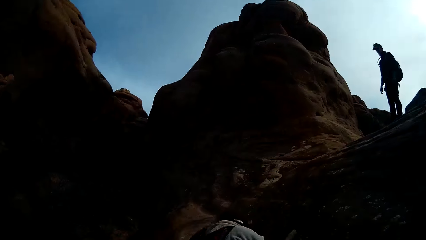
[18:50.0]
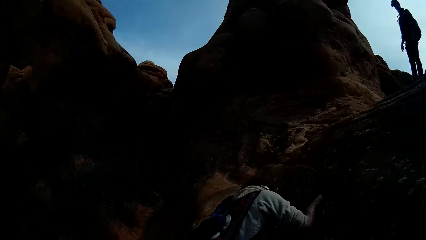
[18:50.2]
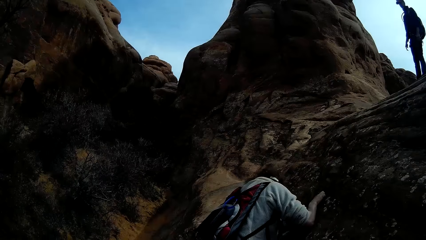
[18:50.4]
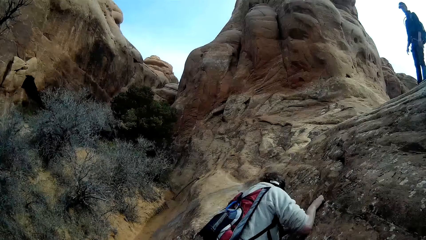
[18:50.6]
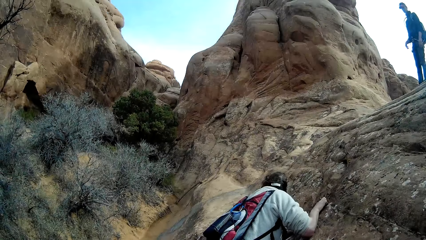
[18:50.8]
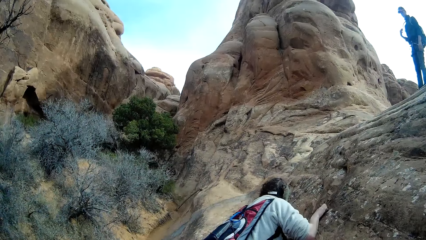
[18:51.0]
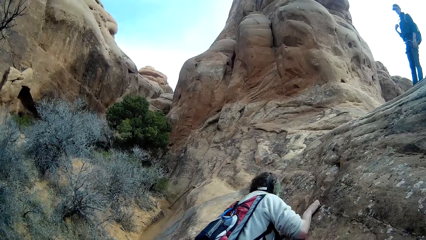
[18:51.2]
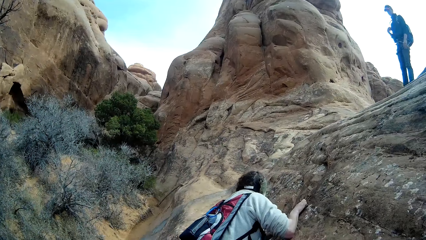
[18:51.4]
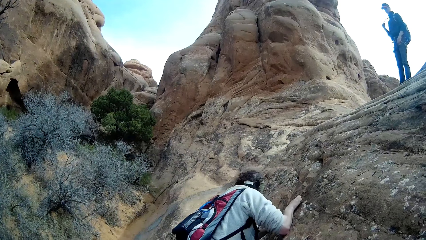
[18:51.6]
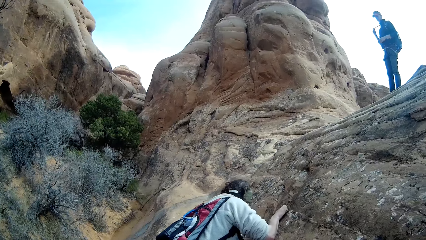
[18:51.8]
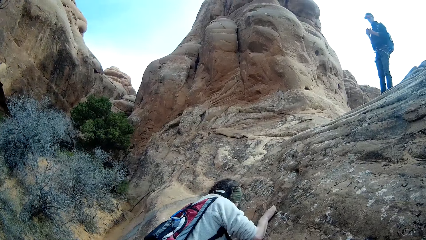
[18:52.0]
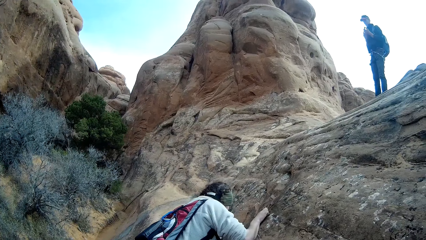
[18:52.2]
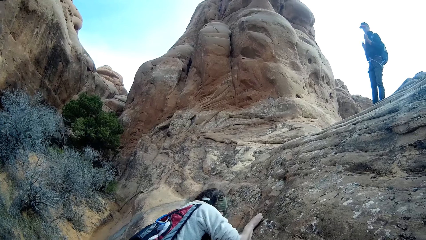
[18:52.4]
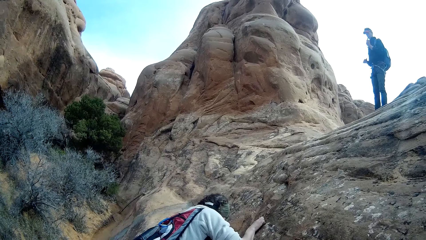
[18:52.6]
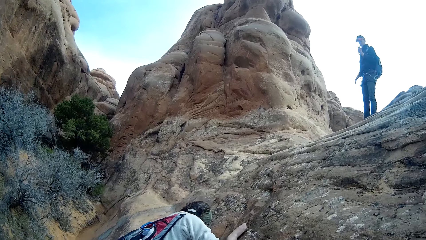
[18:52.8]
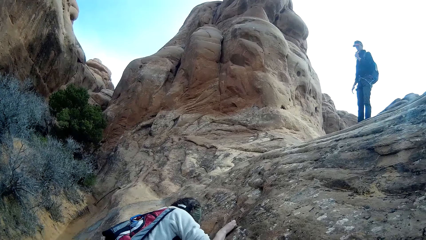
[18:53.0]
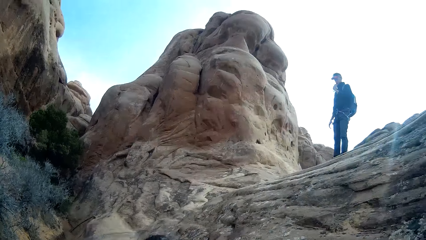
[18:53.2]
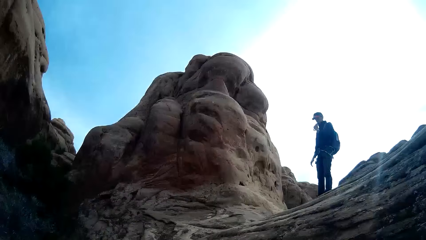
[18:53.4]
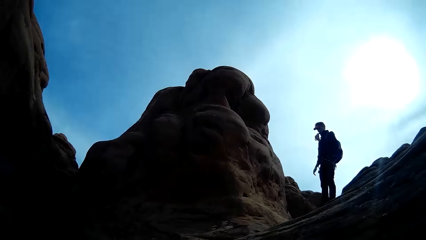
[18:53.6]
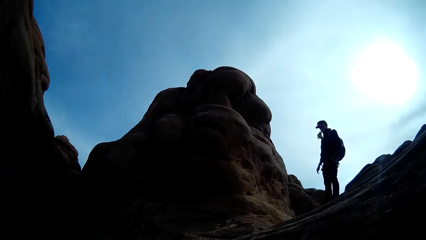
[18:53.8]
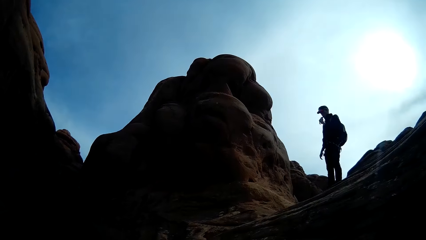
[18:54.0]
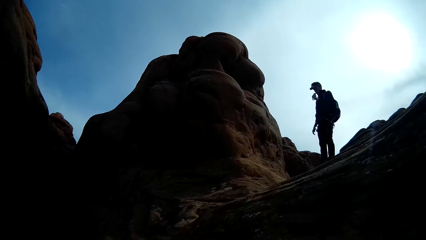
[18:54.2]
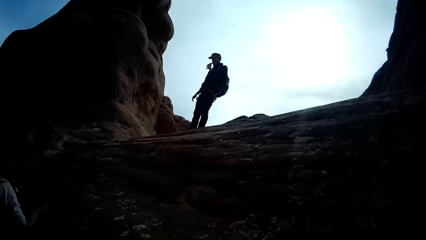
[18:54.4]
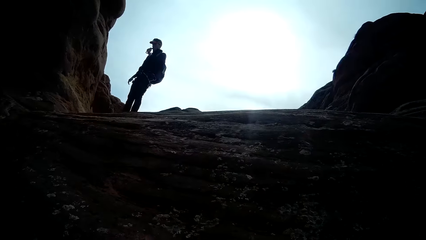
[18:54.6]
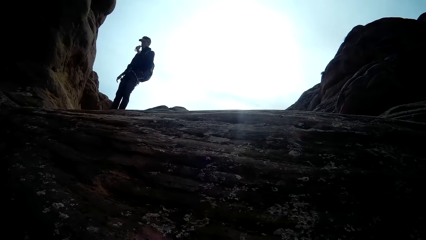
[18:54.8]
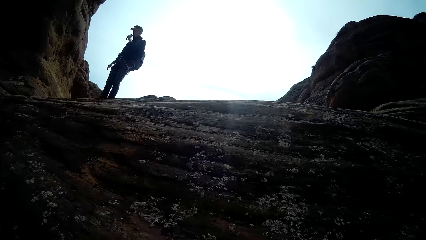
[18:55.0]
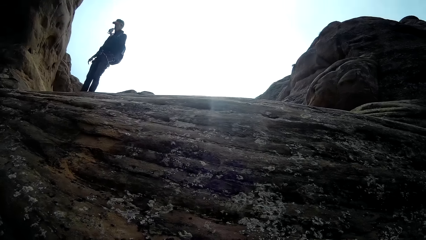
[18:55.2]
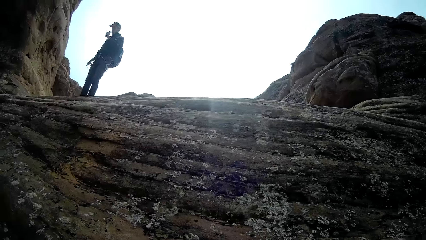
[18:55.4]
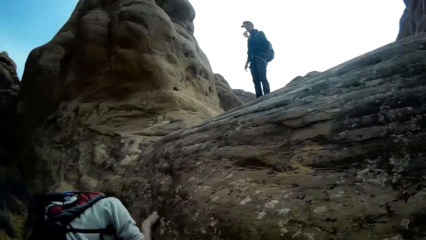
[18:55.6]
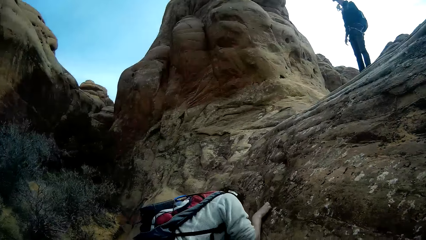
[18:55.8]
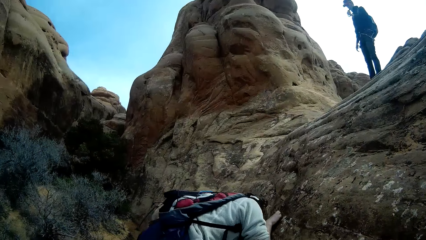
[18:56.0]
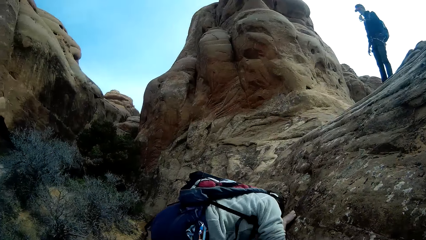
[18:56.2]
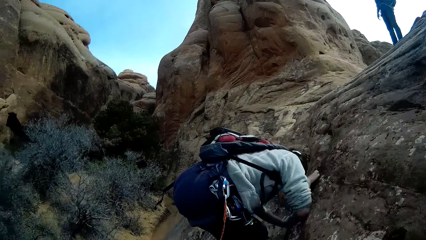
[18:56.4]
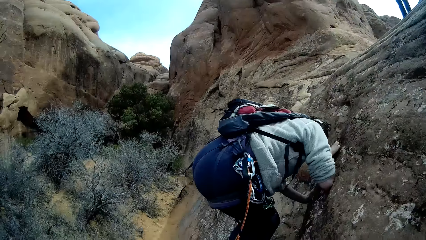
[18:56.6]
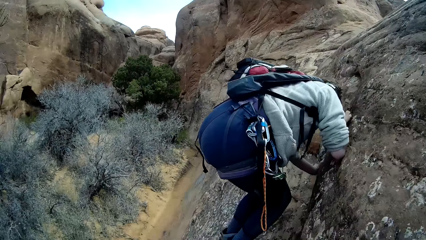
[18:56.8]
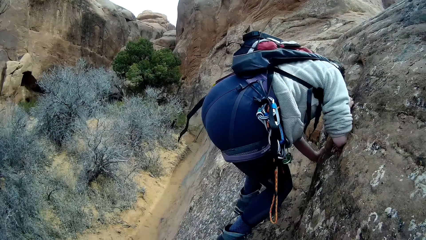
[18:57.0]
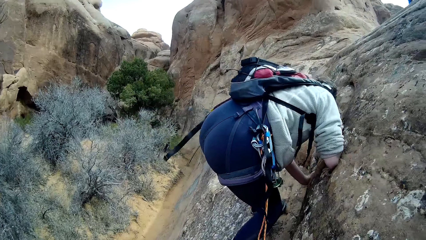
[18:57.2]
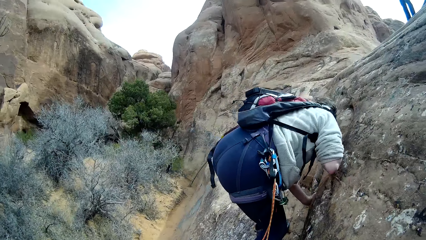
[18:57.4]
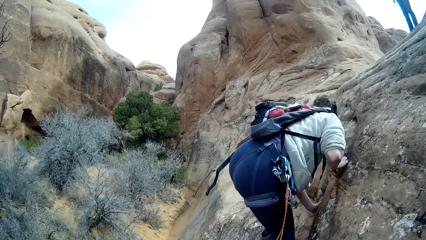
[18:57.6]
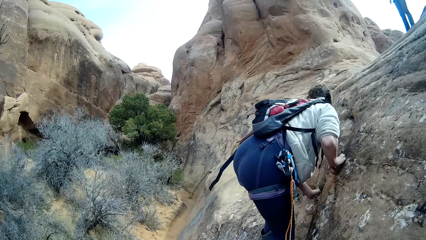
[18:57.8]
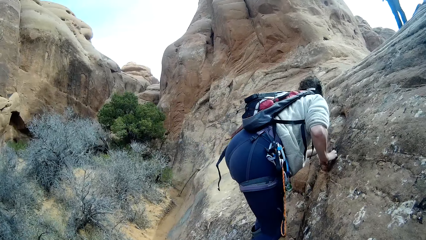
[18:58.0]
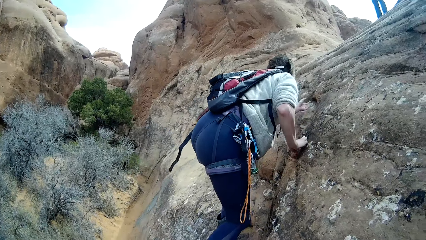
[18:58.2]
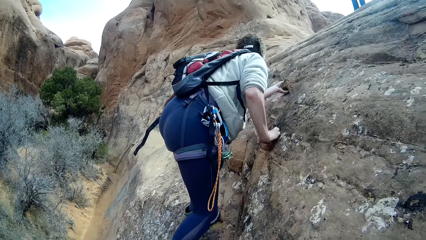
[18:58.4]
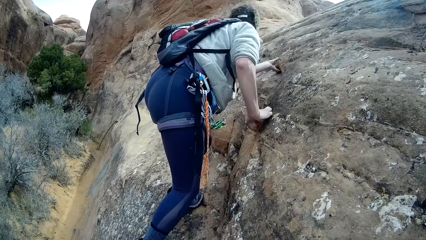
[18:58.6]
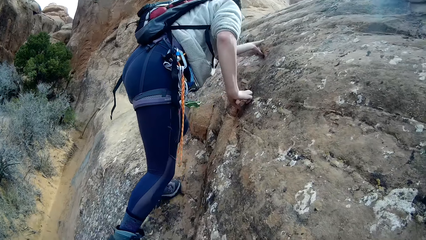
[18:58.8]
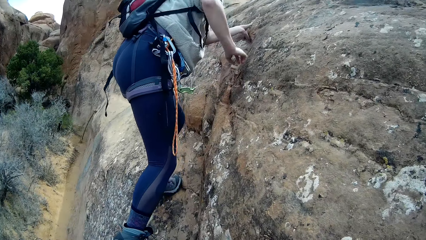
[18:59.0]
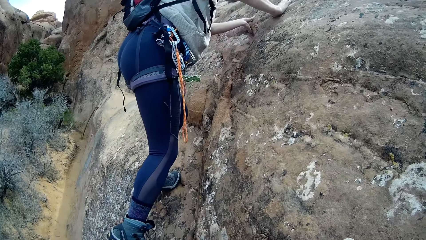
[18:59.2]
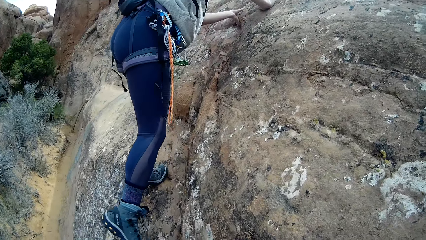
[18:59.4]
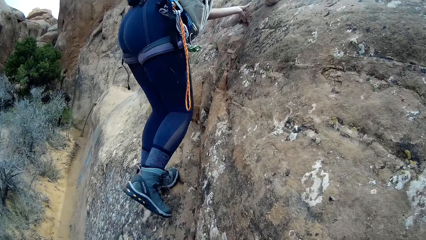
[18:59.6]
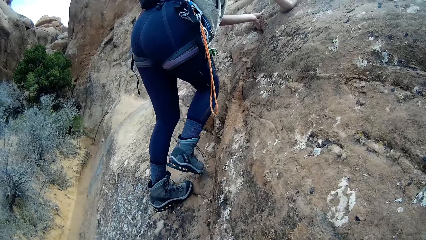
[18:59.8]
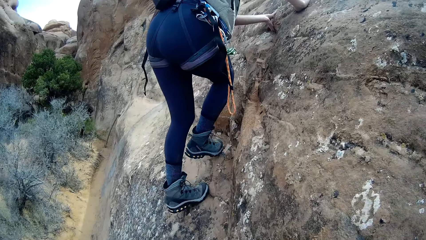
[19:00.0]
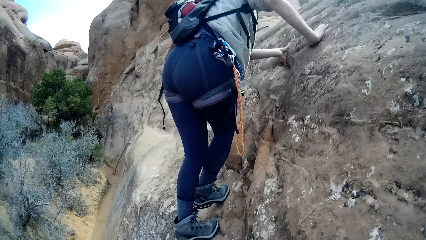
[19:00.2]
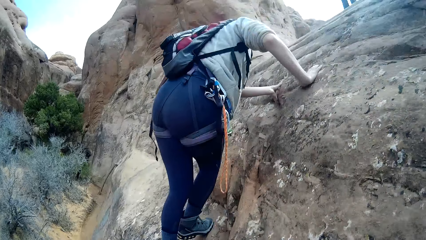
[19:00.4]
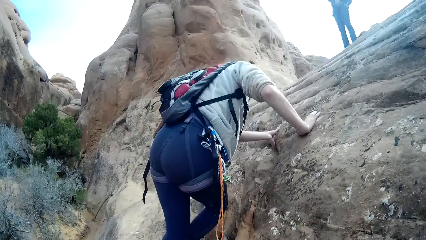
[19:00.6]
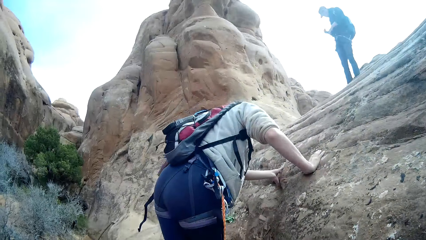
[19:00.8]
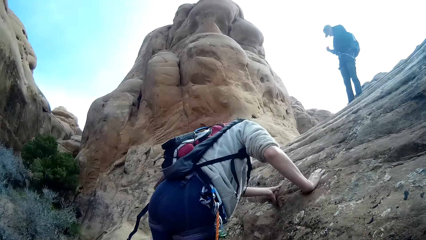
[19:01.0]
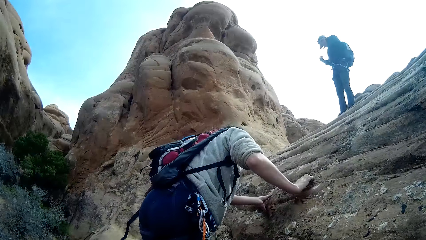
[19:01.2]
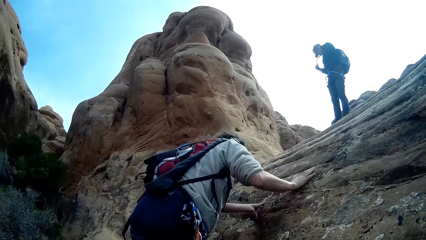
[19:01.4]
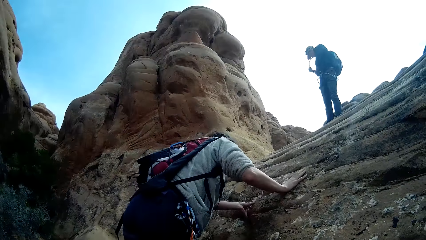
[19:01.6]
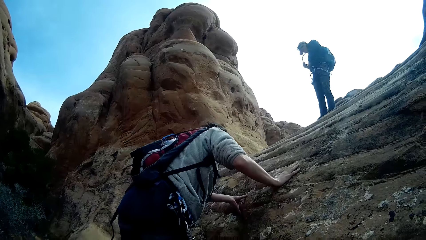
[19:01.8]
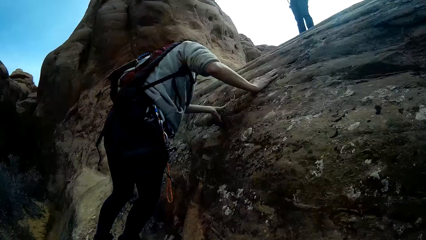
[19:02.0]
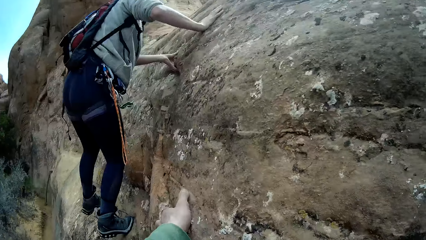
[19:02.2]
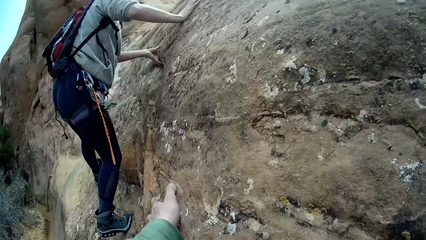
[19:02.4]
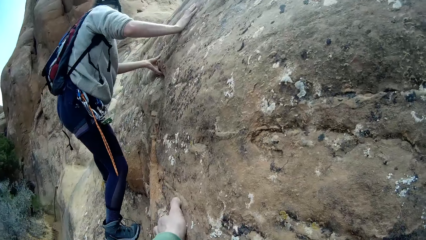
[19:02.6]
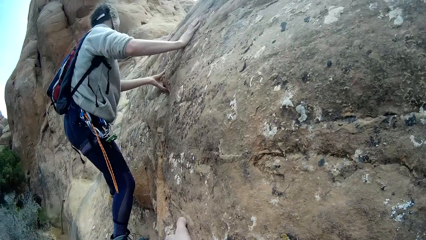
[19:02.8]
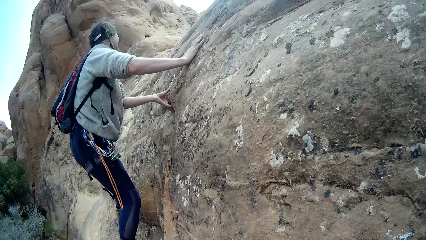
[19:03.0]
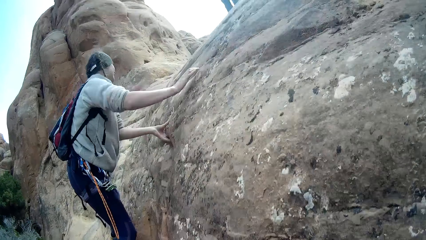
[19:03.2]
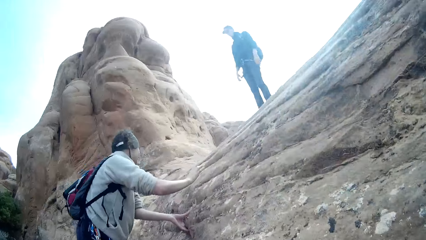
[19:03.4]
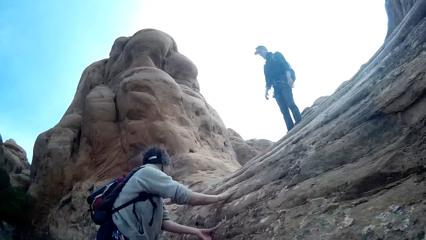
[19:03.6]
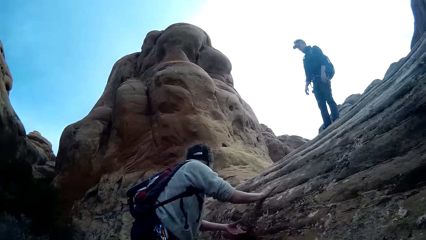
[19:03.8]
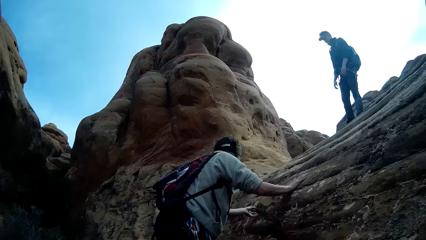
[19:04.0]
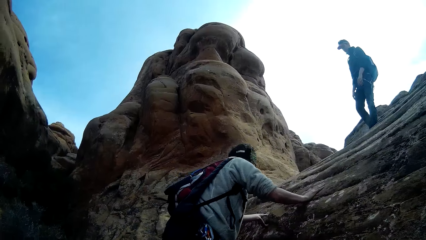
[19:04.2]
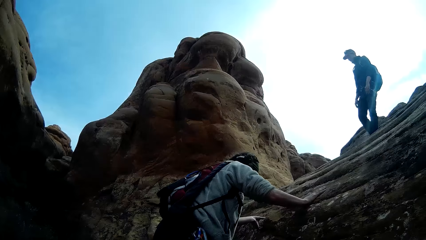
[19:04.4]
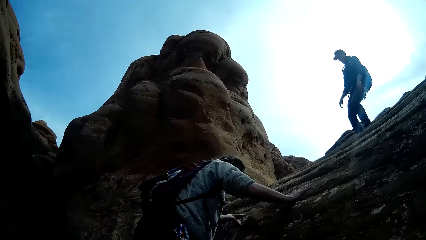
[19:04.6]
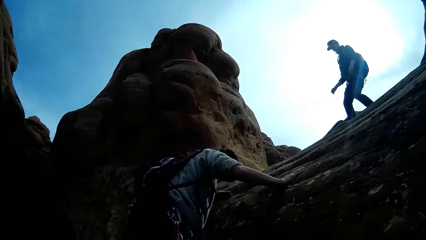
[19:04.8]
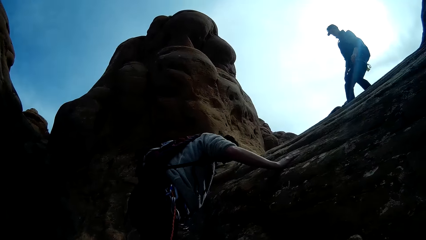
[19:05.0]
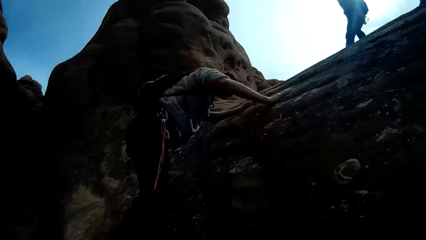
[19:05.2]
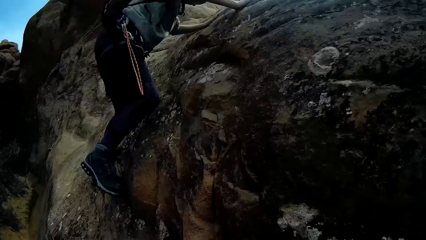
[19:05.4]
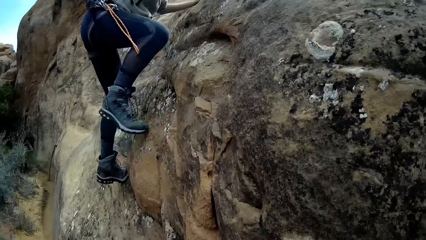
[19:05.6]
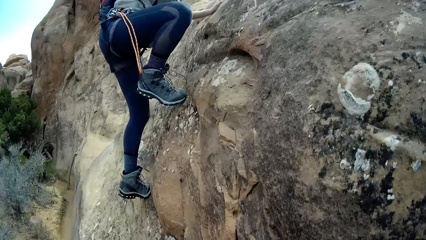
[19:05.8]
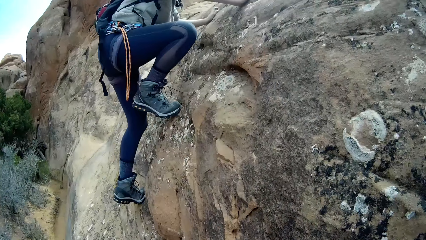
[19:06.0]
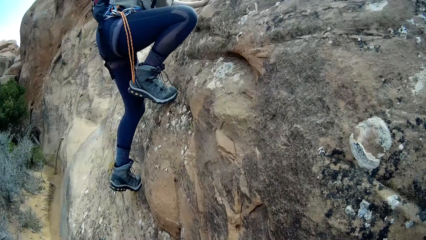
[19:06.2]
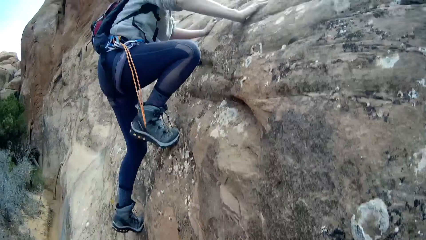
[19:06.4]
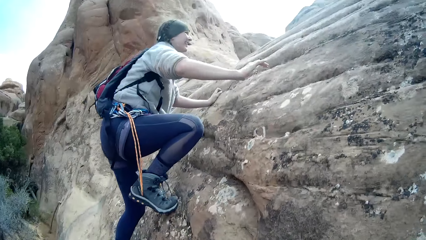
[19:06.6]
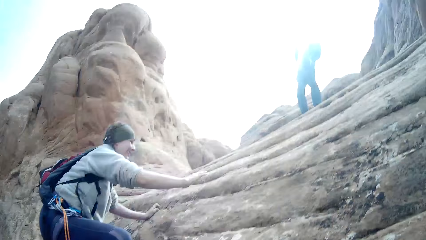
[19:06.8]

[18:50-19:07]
The camera wearer climbs up the mountain. A person climbs up the mountain.
